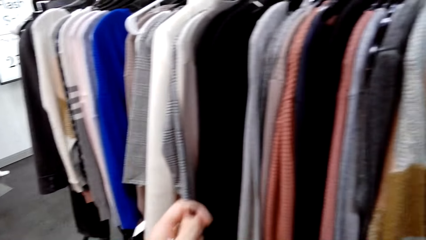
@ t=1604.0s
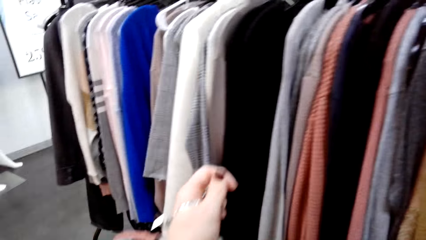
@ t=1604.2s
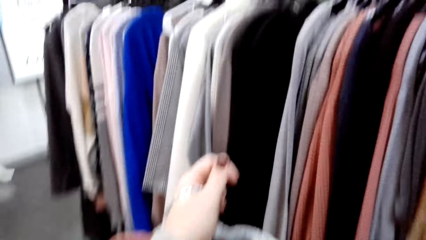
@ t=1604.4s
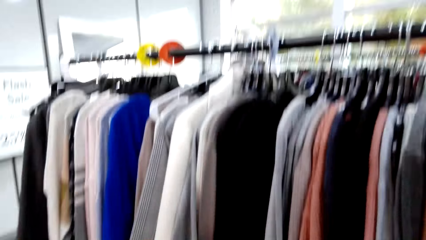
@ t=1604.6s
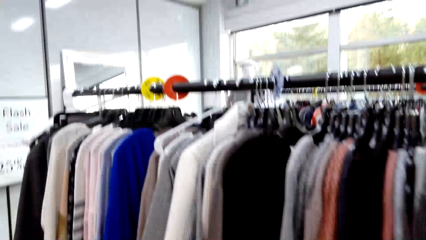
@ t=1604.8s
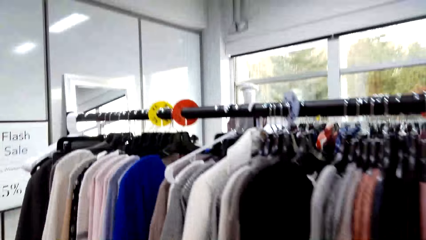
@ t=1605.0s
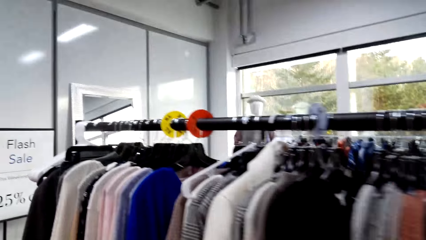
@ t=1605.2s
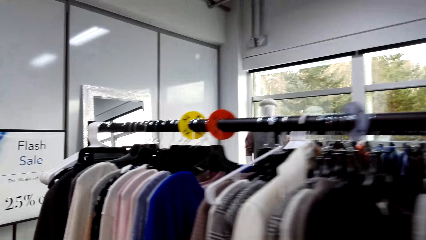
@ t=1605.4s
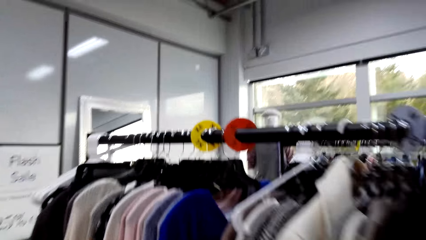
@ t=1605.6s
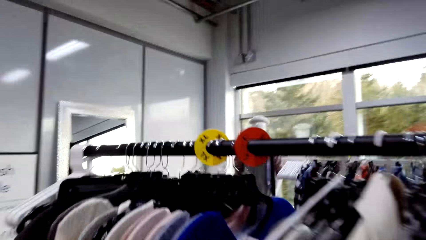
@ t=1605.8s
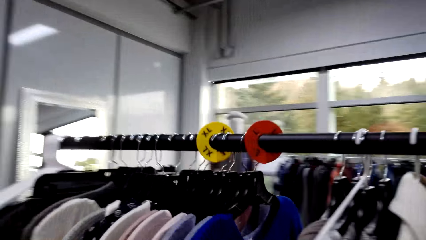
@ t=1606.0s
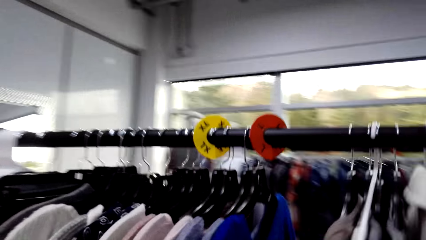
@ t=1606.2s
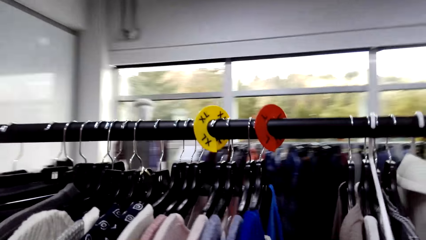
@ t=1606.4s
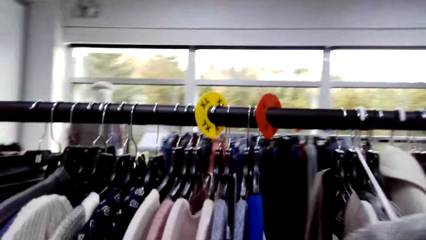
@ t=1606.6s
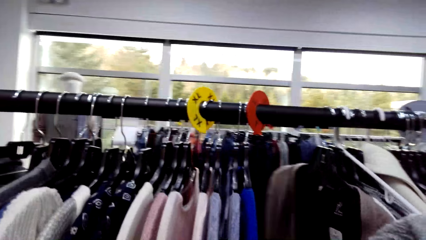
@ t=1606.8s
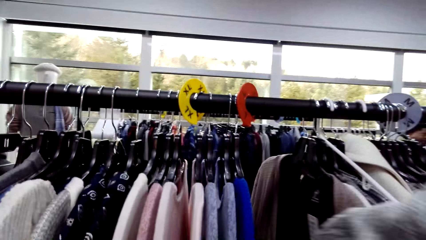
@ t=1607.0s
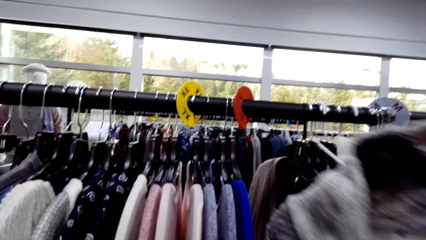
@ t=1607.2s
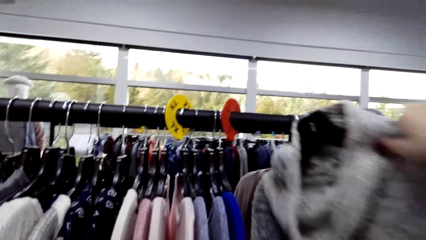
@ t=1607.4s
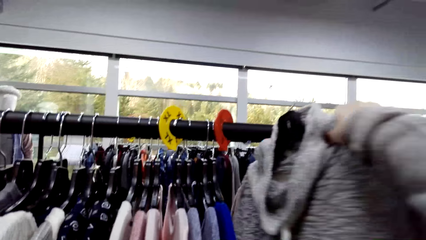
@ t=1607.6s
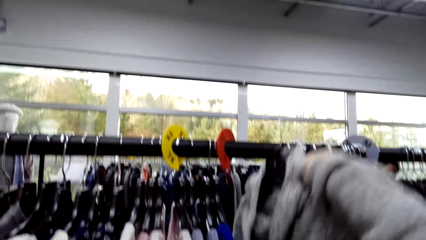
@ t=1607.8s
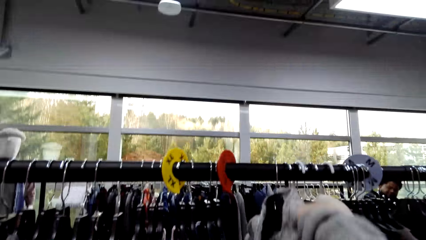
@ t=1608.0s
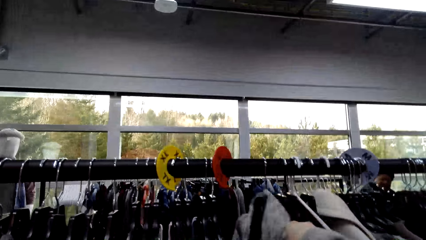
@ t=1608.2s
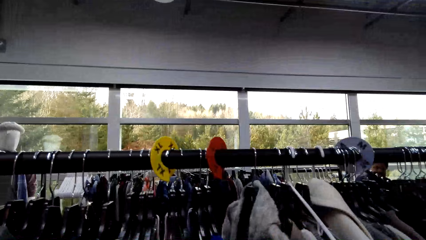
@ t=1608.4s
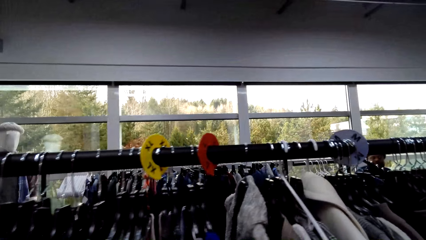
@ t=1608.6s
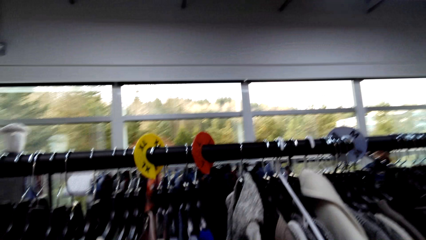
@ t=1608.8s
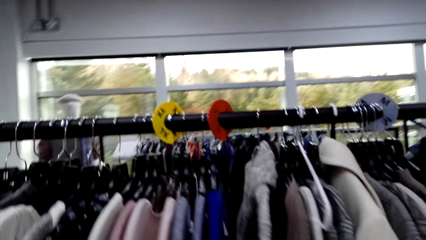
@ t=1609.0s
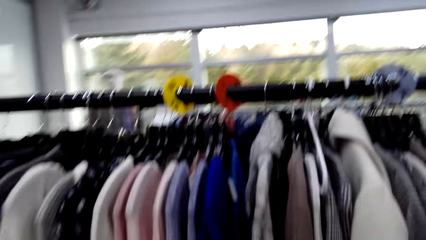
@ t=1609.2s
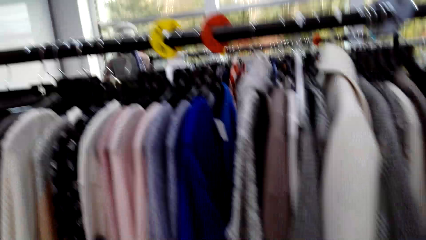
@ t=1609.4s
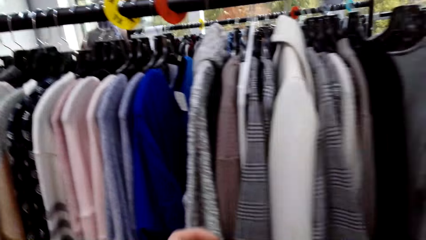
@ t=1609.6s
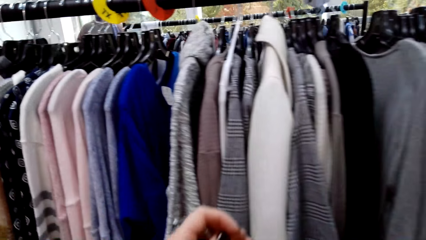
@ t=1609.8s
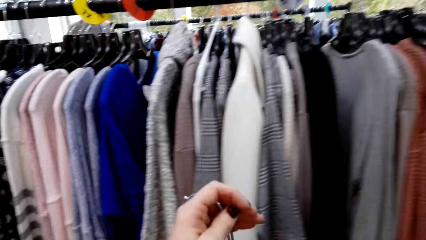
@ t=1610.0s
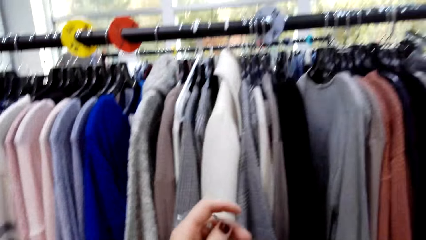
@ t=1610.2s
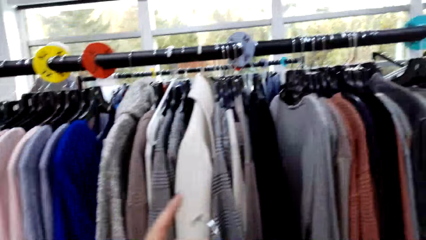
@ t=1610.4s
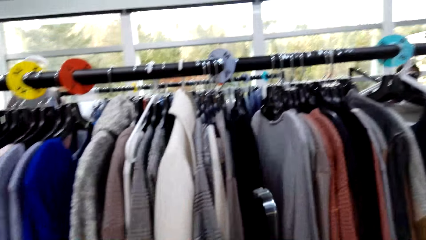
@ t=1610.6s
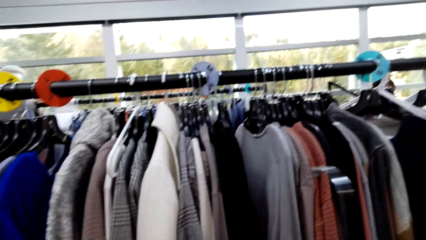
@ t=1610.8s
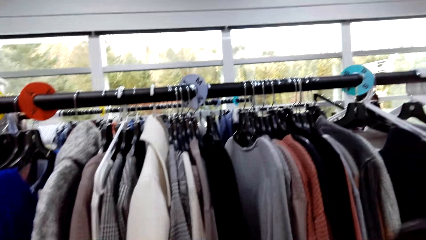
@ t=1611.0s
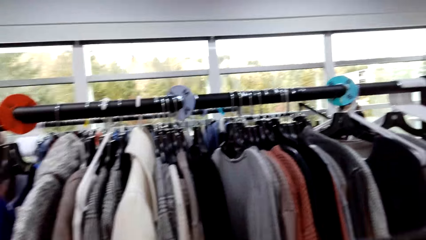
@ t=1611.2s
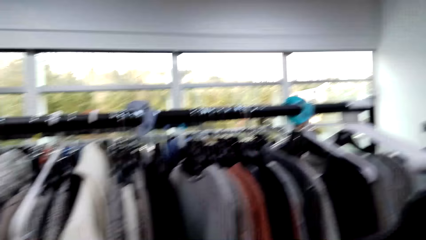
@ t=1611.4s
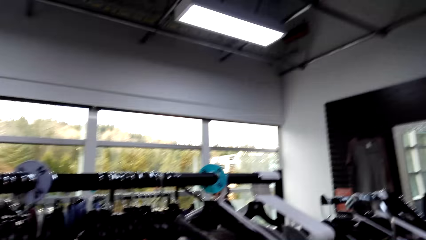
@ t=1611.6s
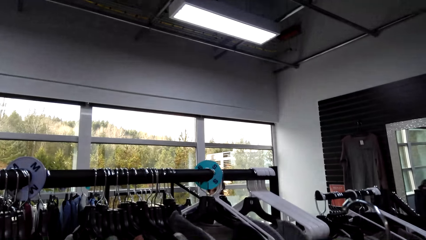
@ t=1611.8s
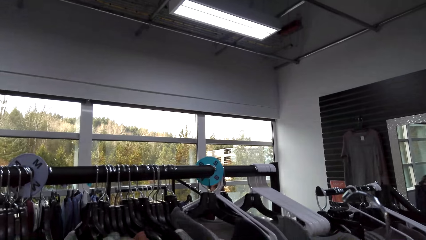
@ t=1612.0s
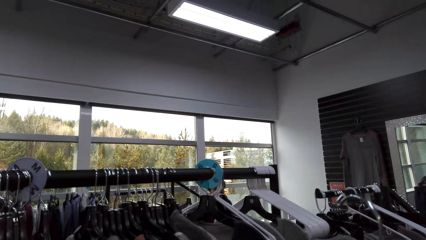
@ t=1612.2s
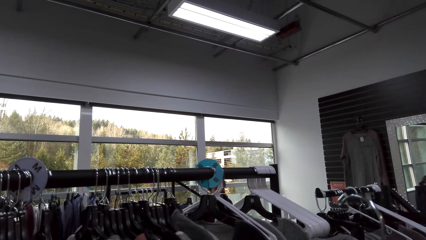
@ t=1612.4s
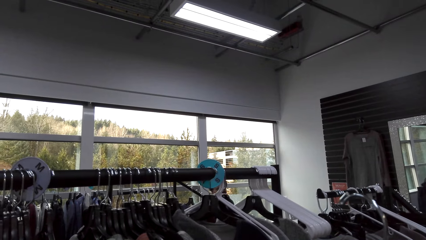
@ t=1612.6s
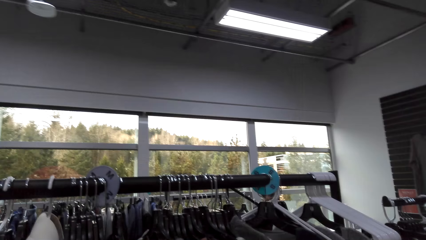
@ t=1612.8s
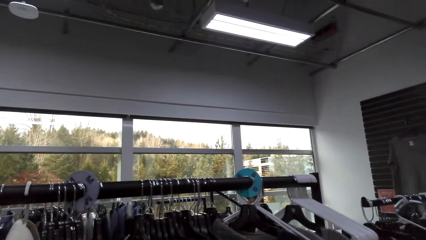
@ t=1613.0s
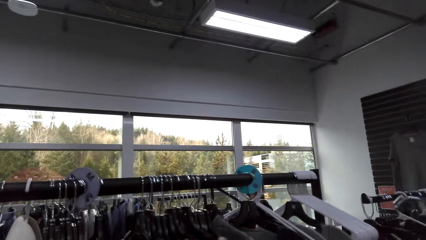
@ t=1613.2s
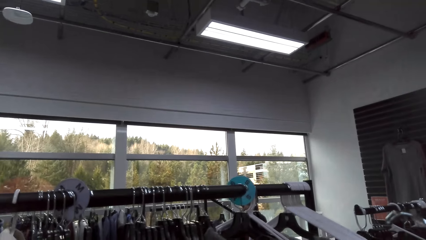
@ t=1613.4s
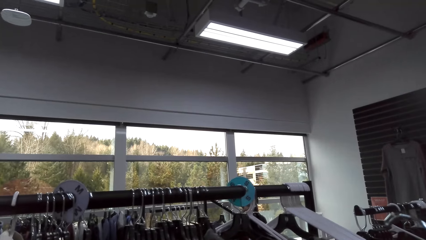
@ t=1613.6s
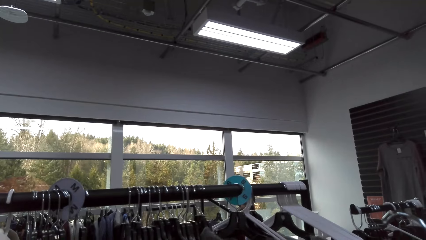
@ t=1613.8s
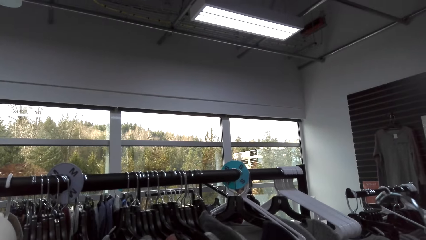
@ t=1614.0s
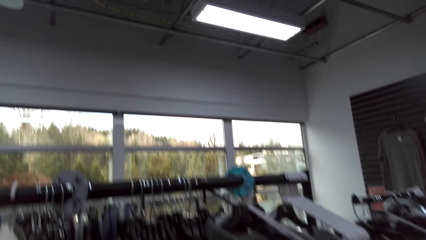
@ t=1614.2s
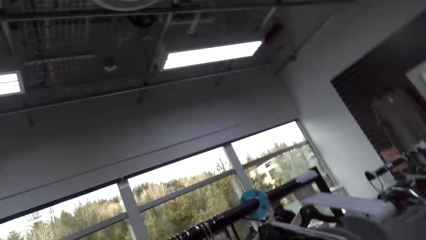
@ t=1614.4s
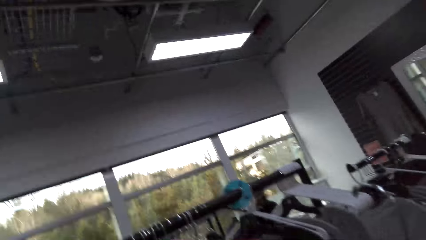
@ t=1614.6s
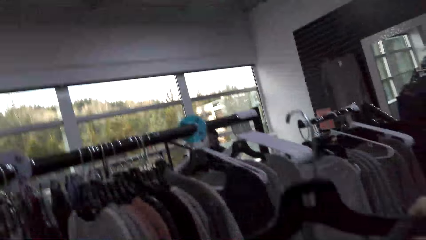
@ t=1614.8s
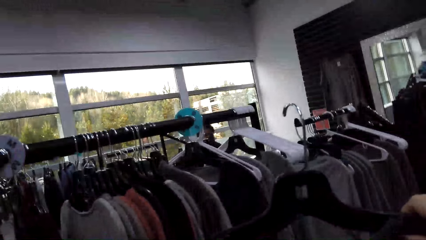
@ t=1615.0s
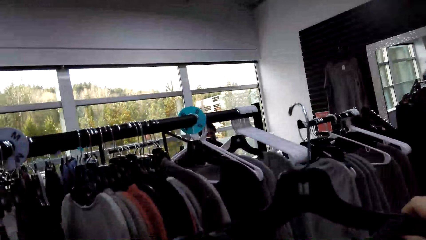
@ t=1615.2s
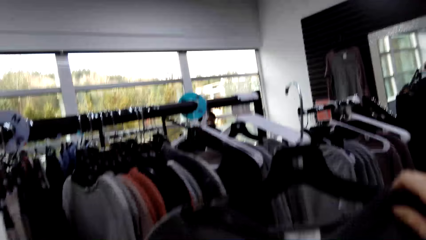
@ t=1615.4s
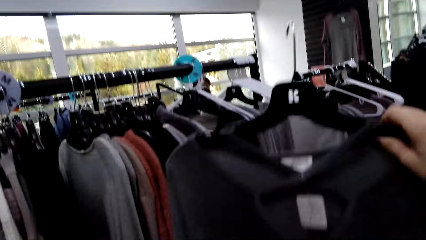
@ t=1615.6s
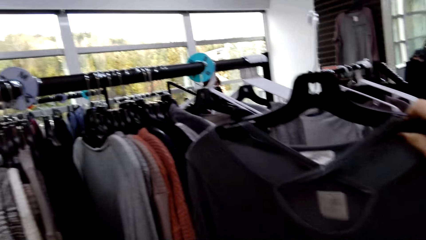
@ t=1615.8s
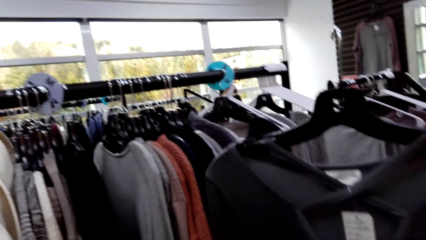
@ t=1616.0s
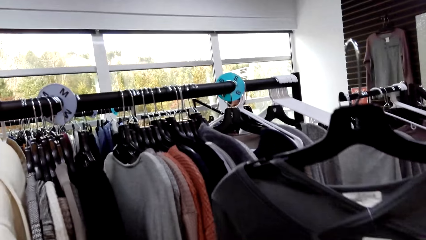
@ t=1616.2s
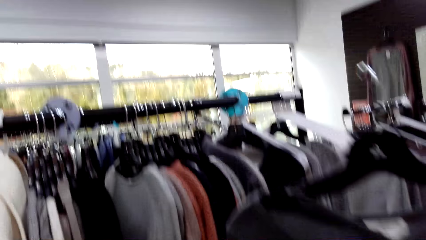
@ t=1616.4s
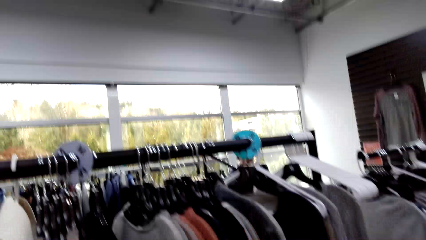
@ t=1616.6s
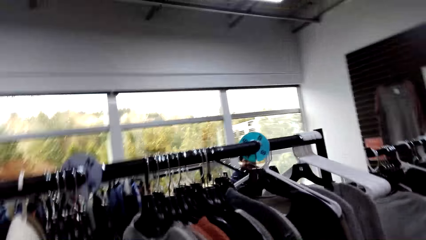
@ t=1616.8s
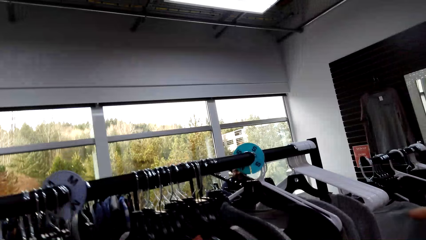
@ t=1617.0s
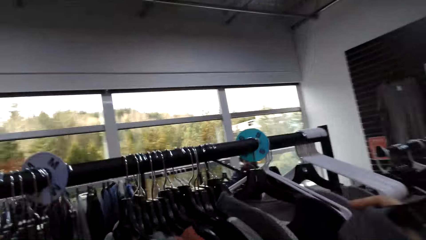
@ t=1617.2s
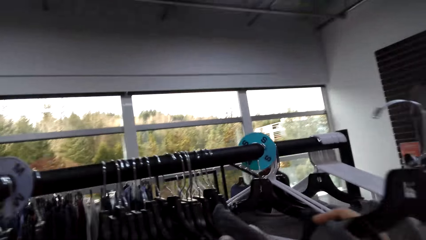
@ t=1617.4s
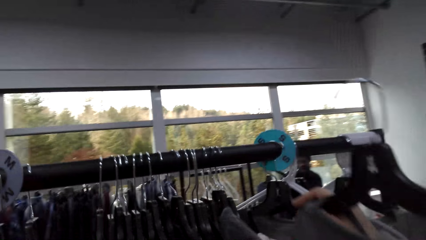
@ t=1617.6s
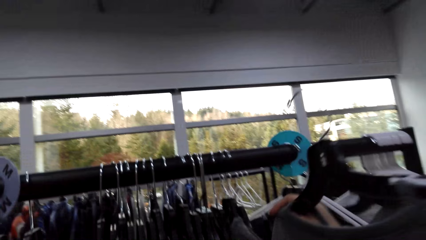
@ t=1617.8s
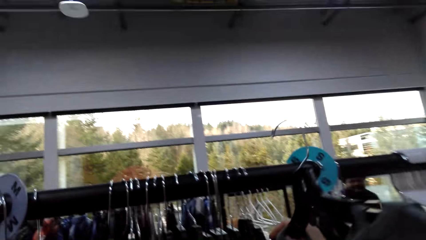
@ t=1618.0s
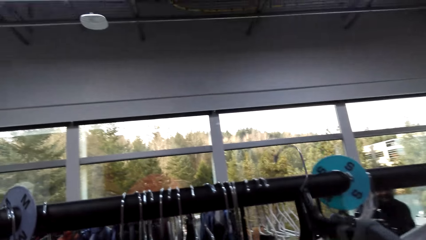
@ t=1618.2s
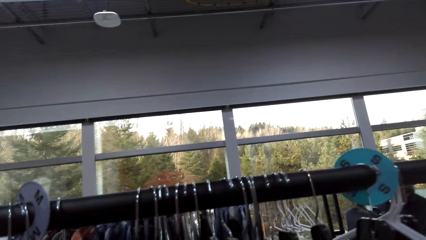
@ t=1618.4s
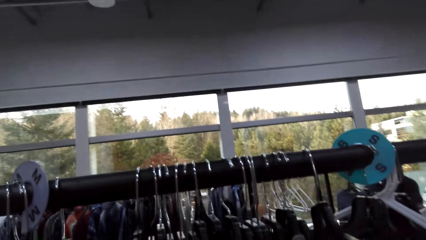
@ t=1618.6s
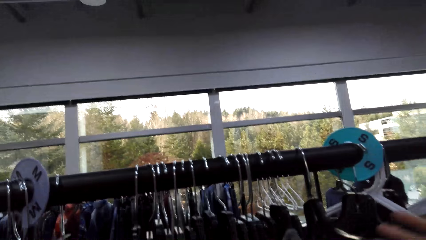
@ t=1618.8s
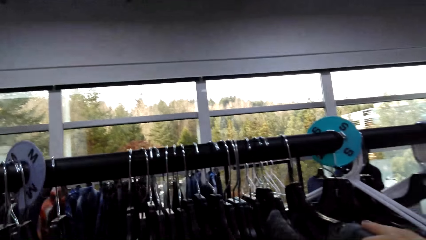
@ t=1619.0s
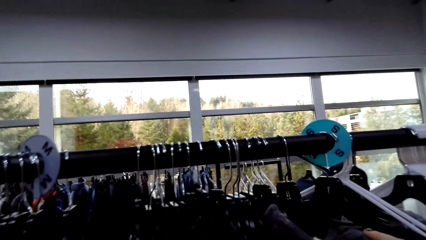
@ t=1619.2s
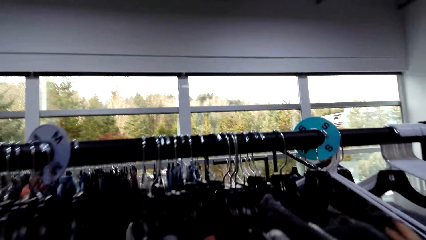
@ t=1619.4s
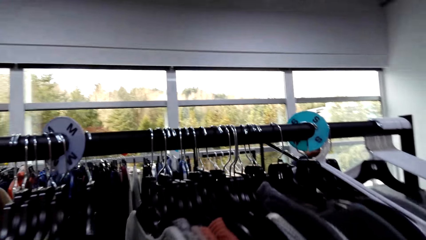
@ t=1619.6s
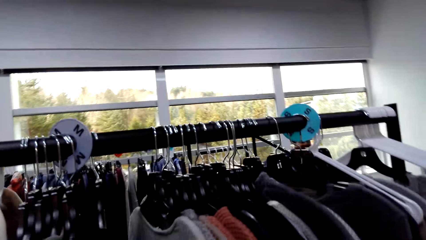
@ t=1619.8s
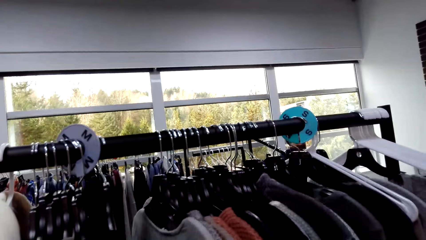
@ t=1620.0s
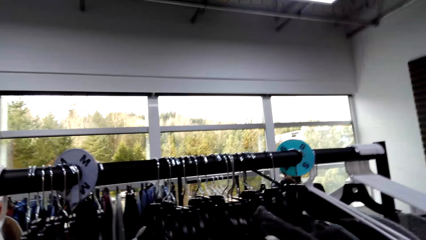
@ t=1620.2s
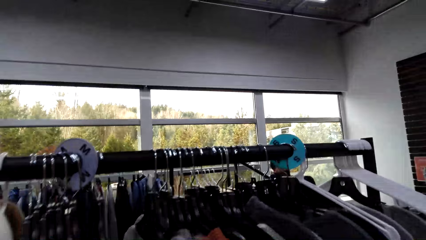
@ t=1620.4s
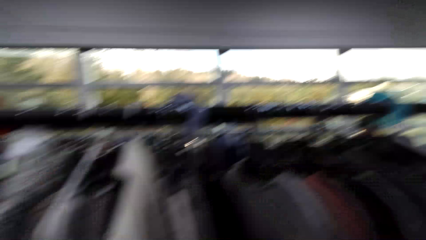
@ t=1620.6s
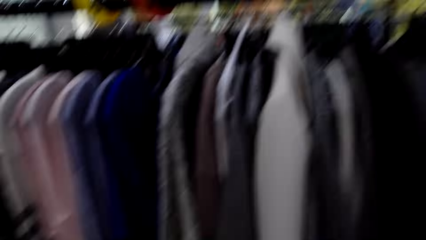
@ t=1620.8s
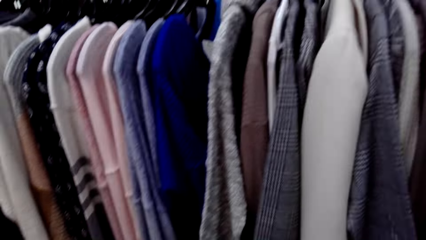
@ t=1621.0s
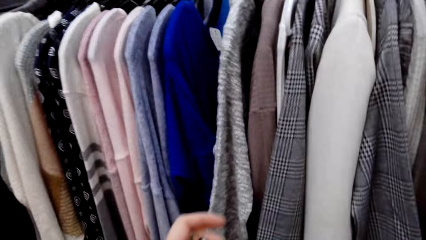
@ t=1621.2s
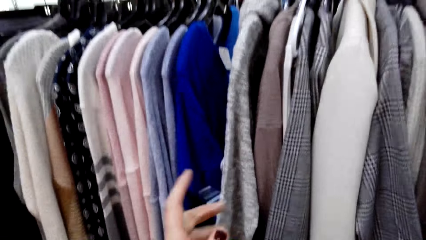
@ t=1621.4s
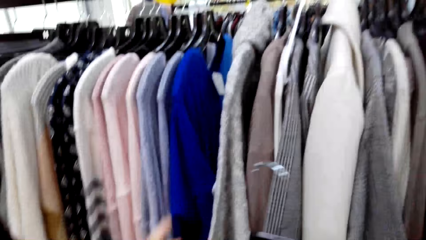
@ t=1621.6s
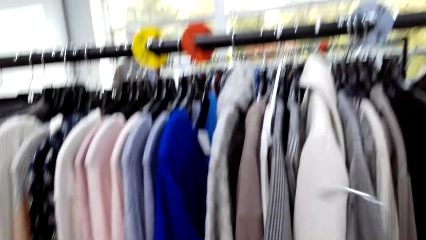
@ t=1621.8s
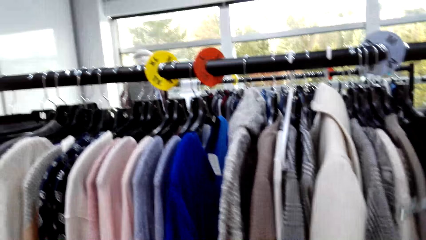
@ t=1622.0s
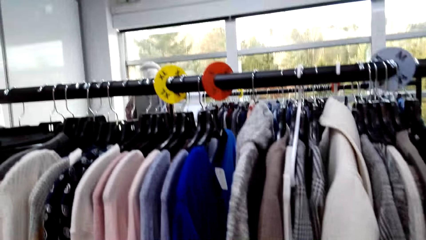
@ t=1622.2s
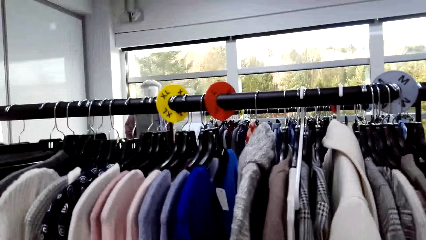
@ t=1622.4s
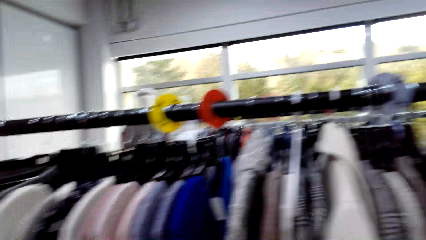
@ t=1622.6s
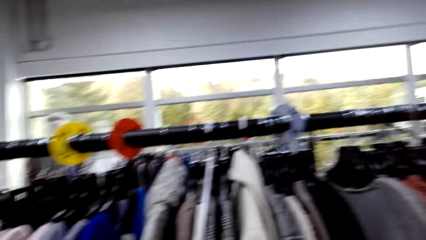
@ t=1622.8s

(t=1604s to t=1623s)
The camera wearer hangs a cloth. They hold the cloth. They hang another cloth. They talk. They hang the cloth.
